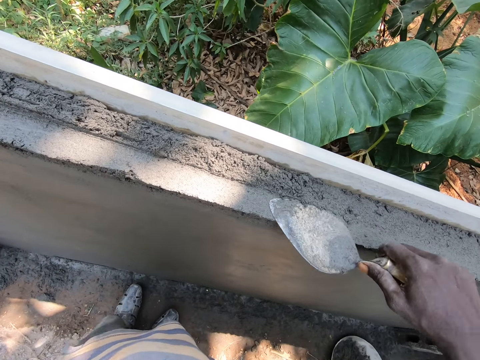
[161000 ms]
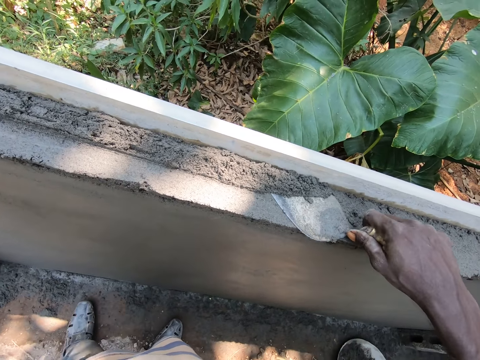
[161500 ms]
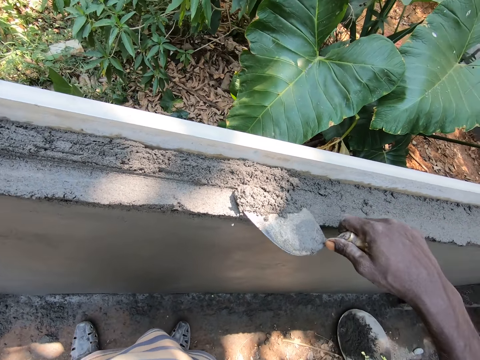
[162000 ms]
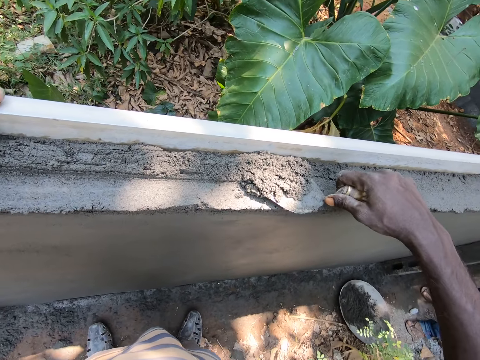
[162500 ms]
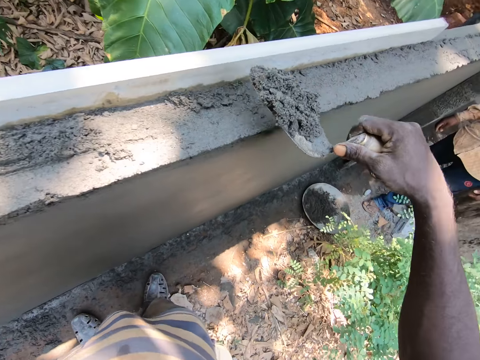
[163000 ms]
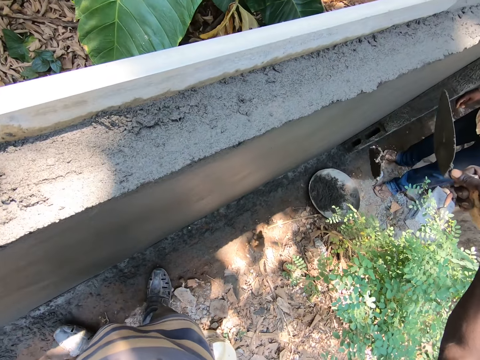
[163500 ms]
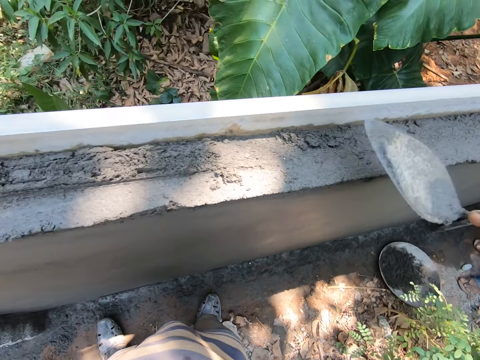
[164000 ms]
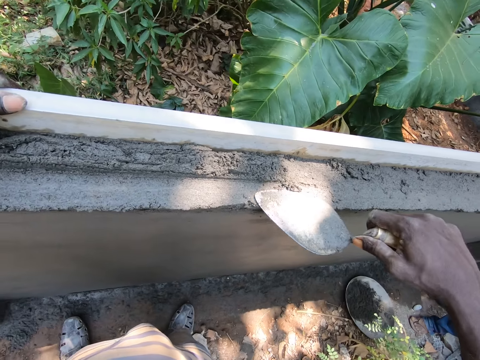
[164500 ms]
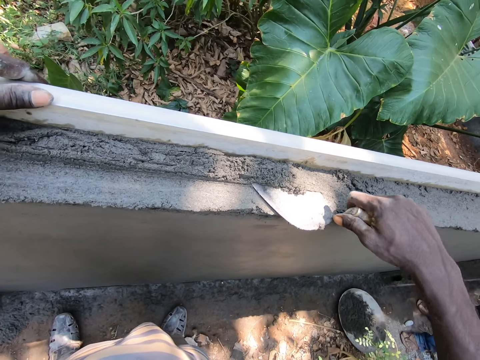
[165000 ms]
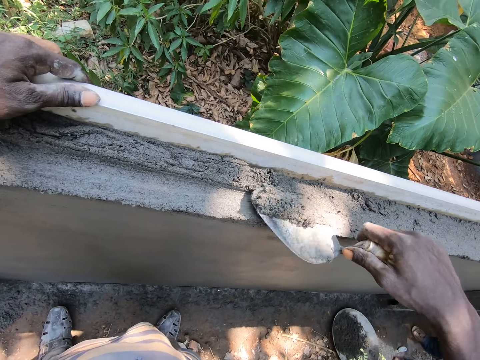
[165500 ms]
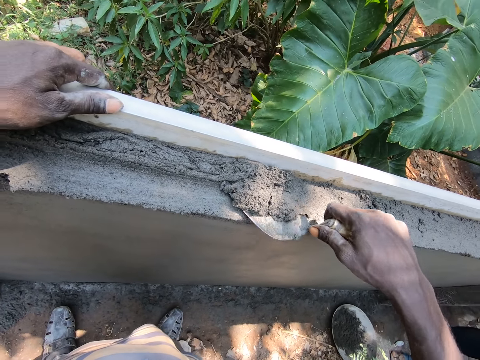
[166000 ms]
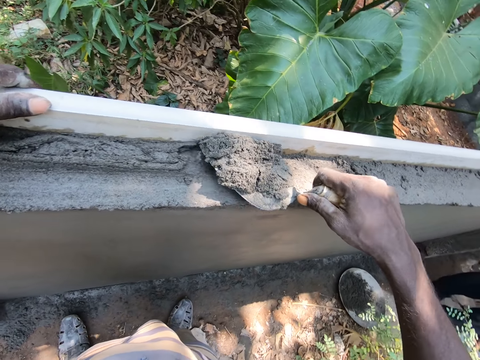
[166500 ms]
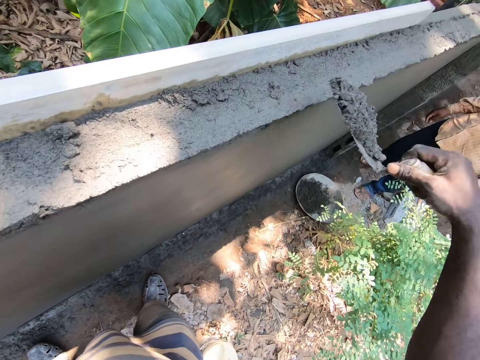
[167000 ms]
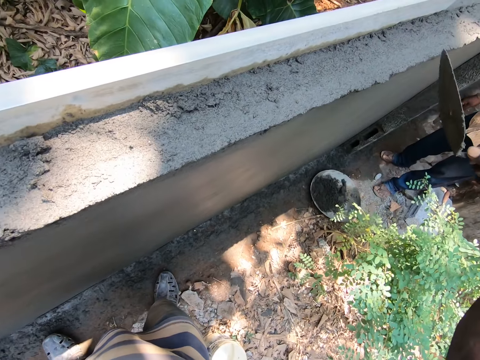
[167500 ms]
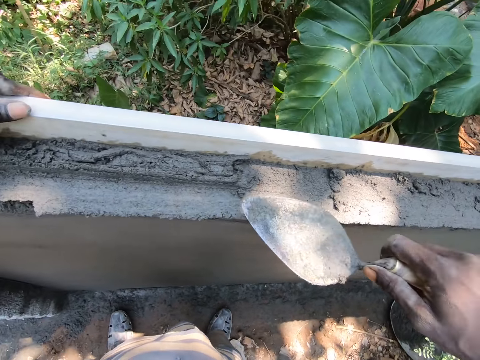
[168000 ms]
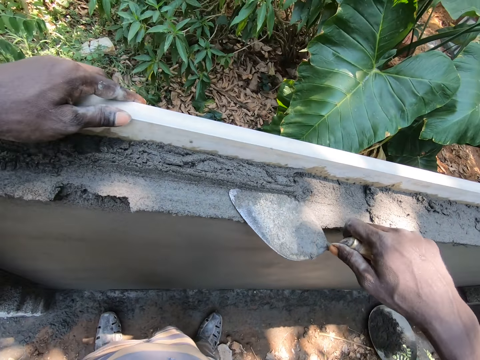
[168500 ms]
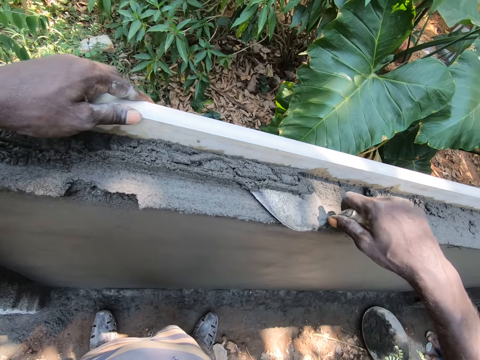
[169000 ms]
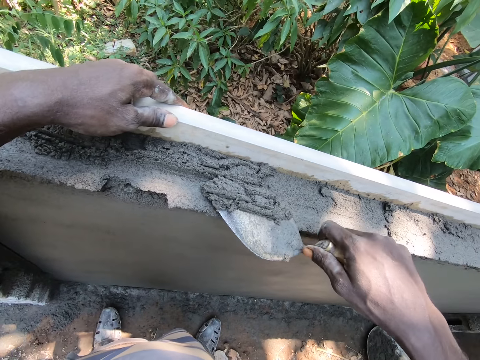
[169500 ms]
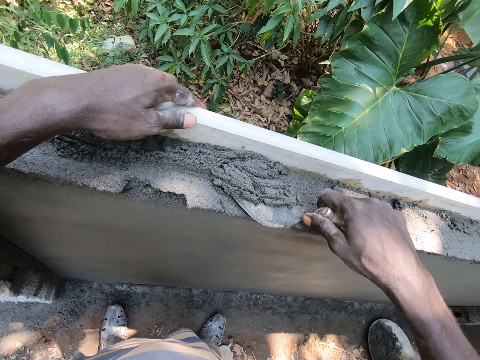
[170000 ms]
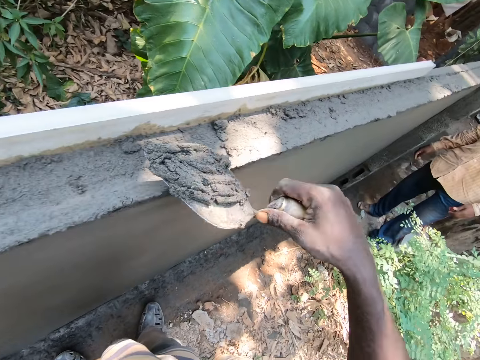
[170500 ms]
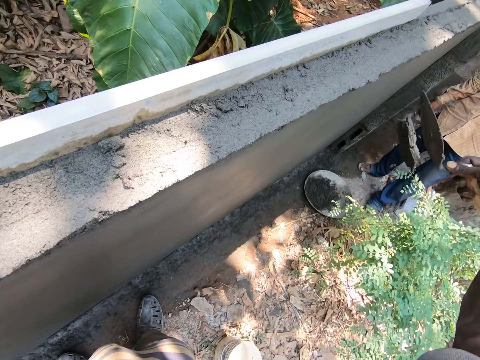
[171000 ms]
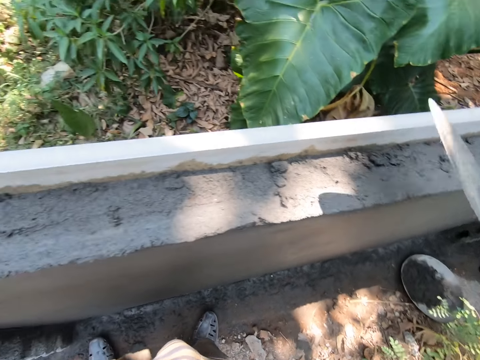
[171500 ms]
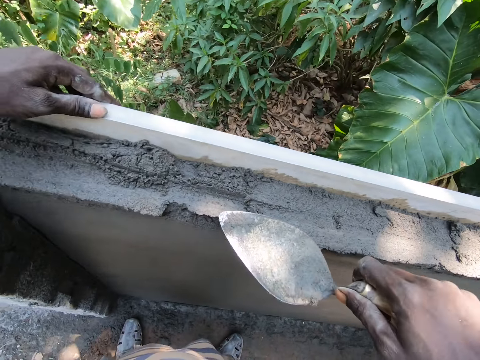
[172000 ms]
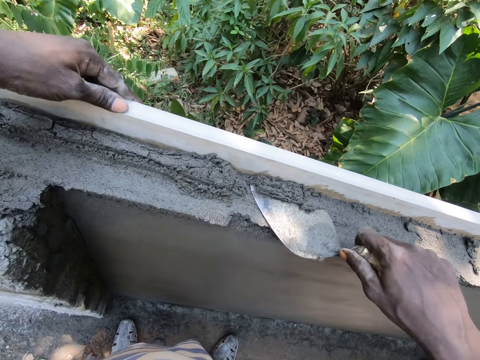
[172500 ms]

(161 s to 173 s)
The camera wearer removes extra cement on the wall. They pick mortar from the wall. They throw the mortar in the tray. They pick the mortar from the wall. They throw the mortar in the tray. They pick the mortar from the wall. They throw the mortar in the tray.

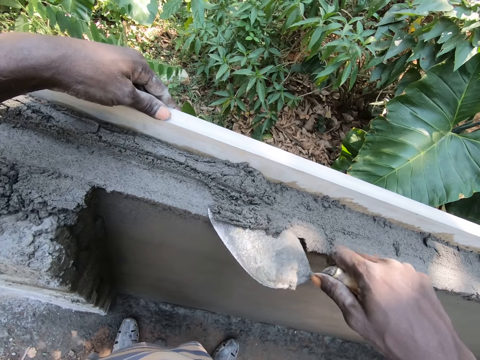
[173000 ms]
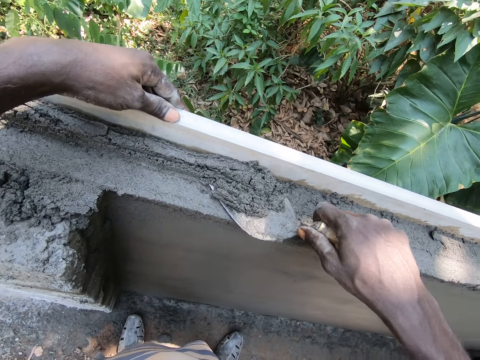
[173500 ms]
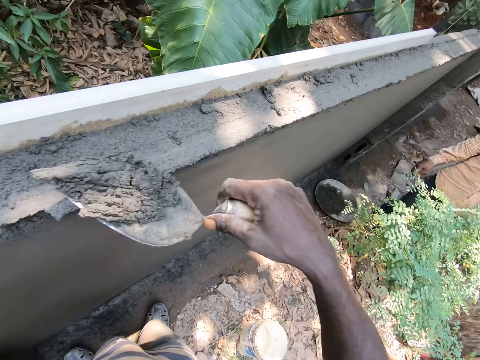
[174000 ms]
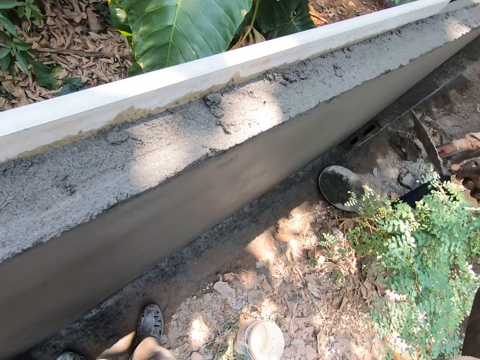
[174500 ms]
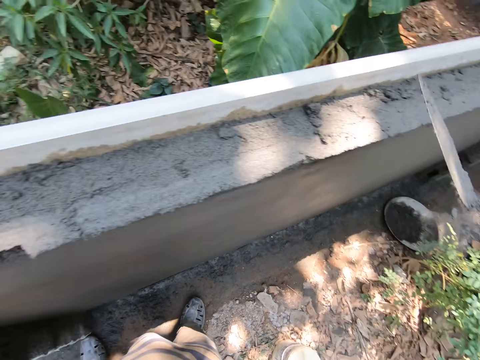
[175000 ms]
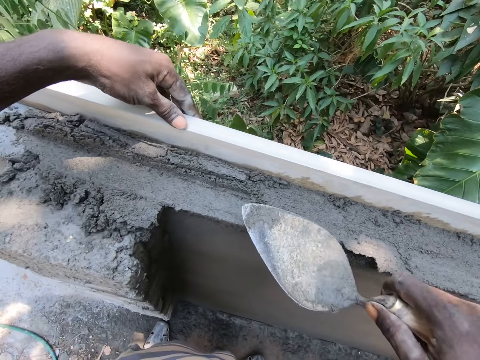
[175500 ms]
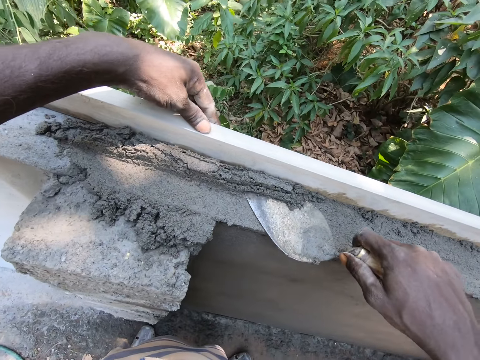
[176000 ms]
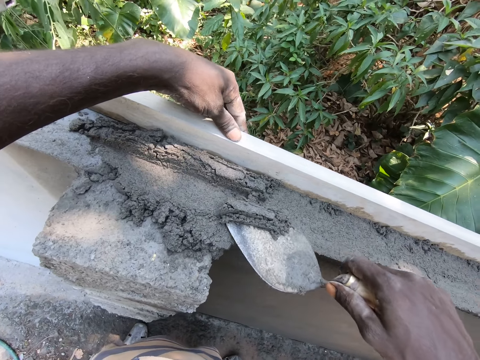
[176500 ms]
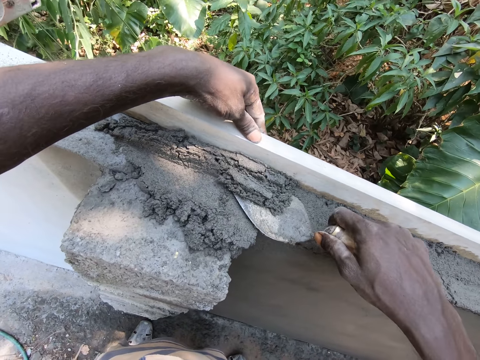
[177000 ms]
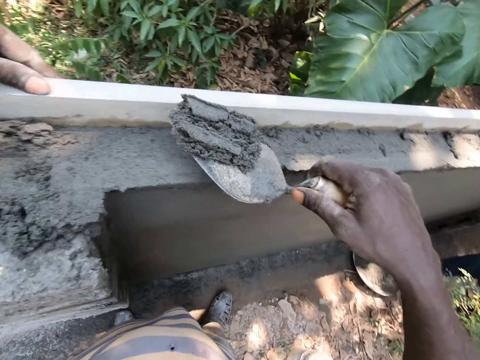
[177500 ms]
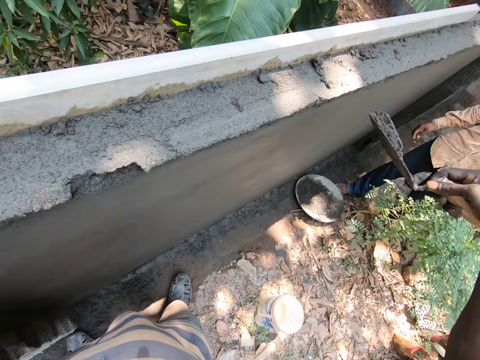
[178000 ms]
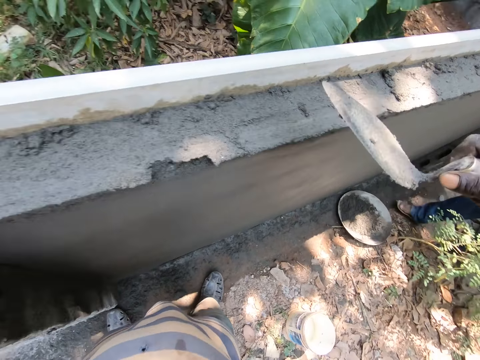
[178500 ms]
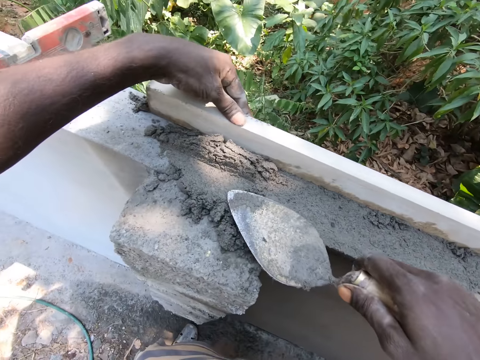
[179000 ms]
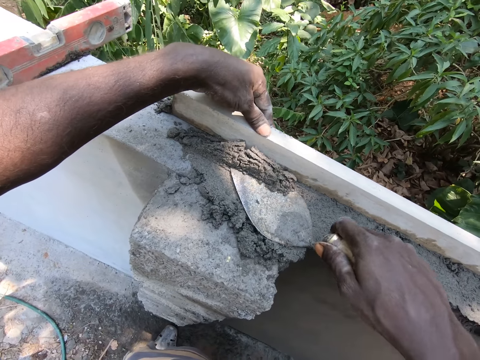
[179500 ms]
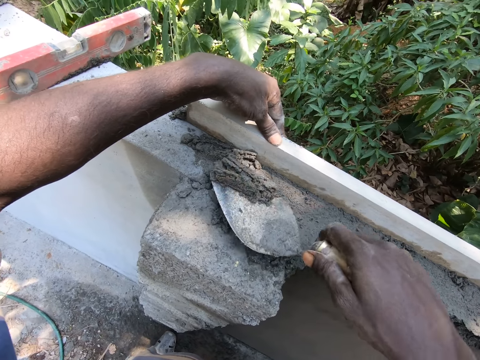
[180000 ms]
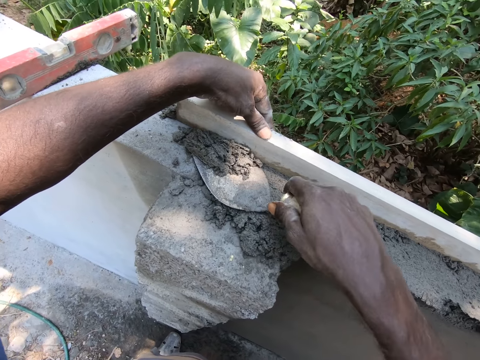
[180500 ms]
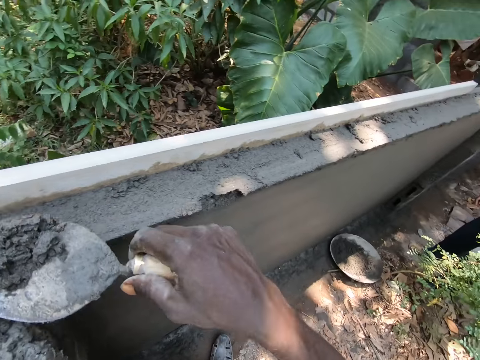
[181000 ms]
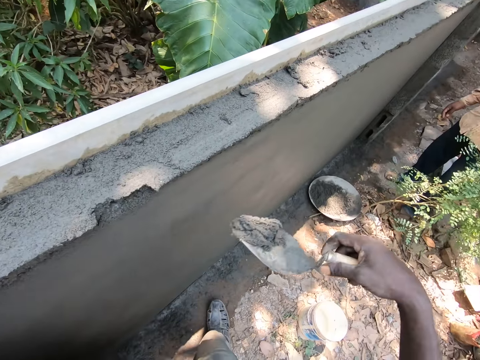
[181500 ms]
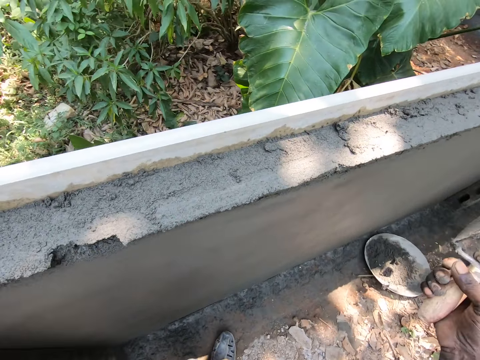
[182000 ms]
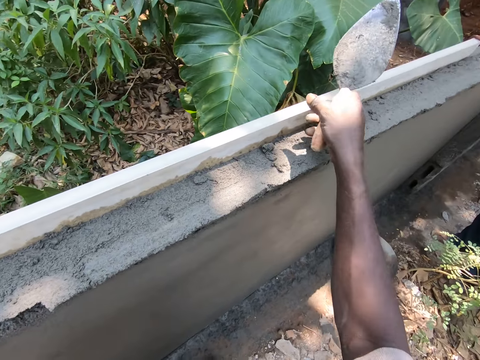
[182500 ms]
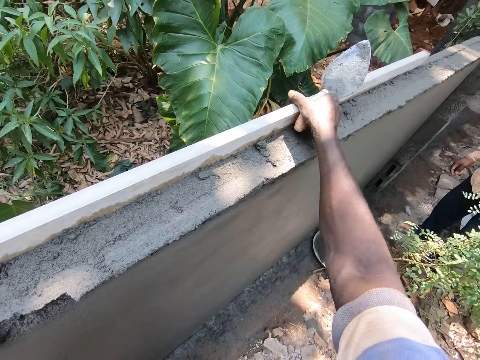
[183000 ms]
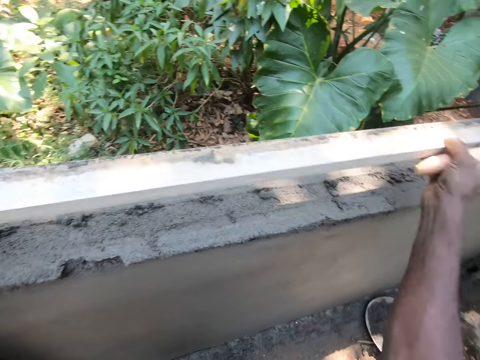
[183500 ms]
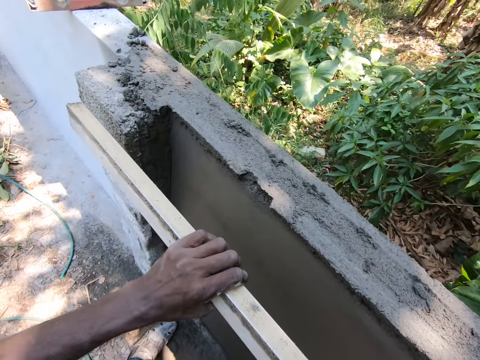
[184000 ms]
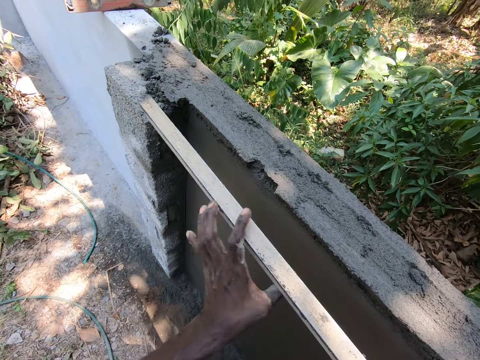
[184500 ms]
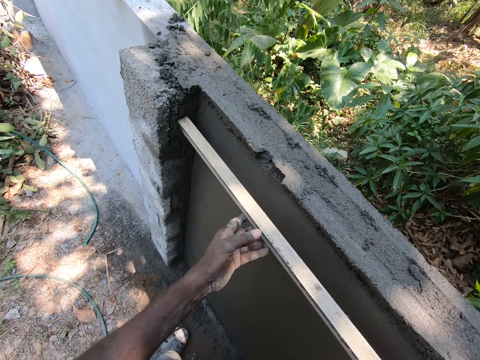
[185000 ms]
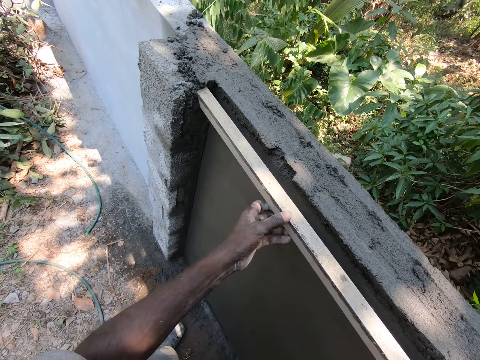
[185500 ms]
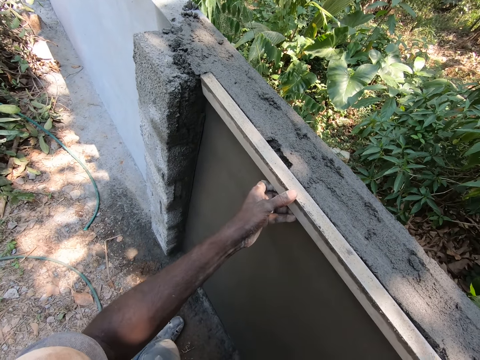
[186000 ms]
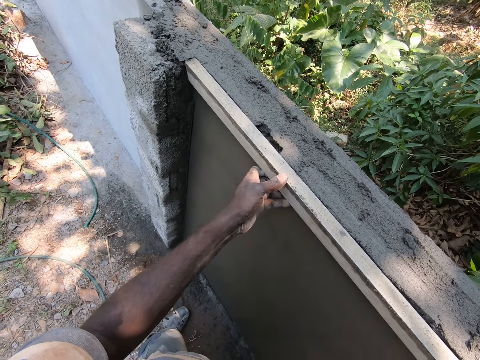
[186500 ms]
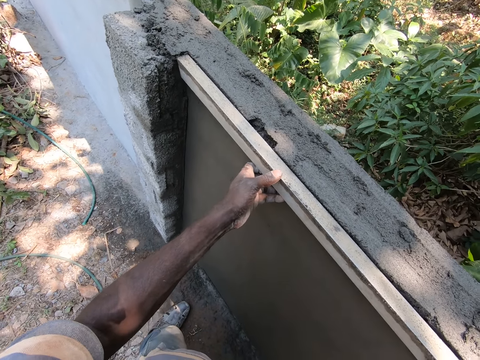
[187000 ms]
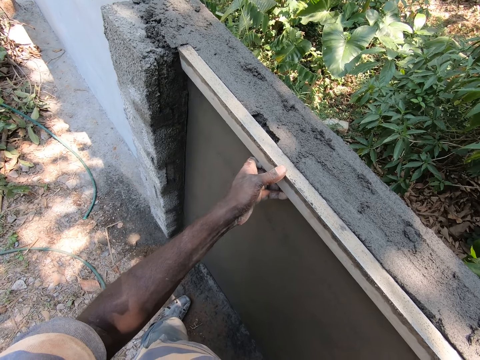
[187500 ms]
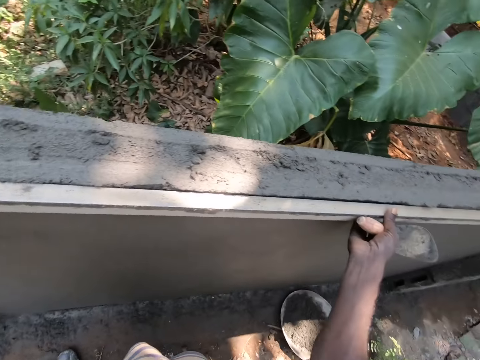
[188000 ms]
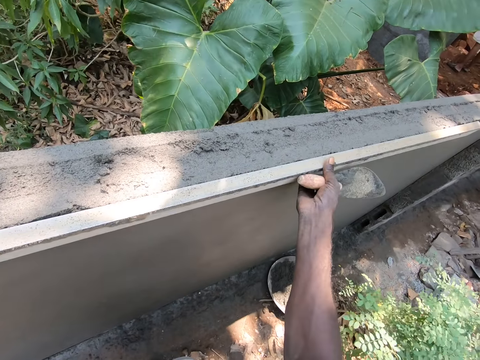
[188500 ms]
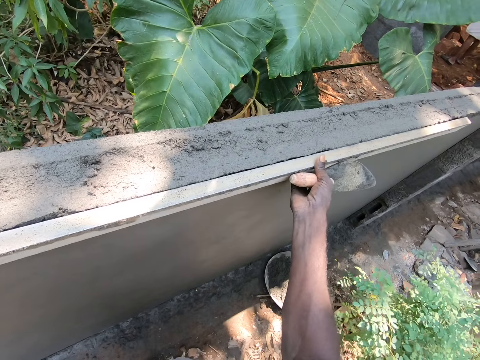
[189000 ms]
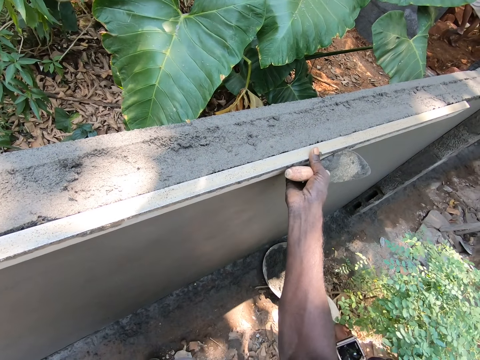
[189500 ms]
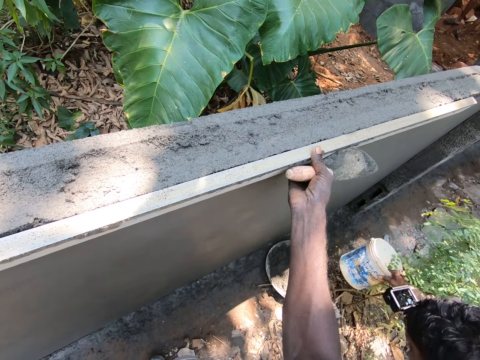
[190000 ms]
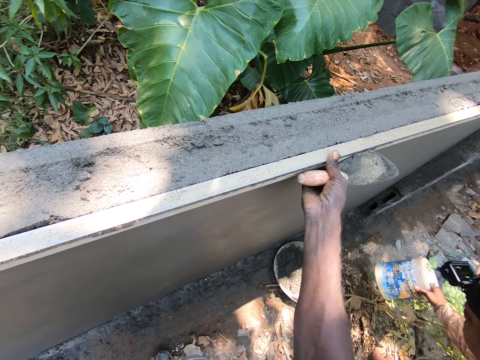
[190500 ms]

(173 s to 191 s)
The camera wearer picks mortar from the wall. They throw the mortar in the tray. They pick the mortar from the wall. They throw the mortar in the tray. They pick the mortar from the wall. They throw the mortar in the tray. They pick the metal bar or wood from the wall. They align the wood on the wall. They place the metal bar on the wall.
